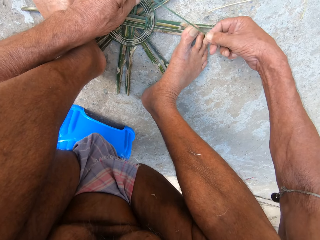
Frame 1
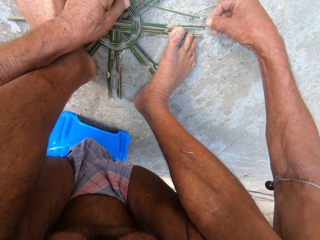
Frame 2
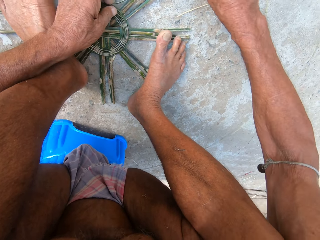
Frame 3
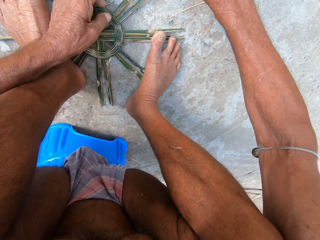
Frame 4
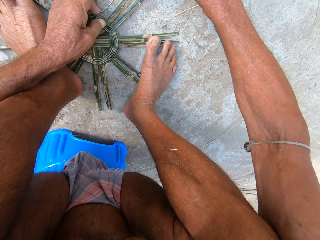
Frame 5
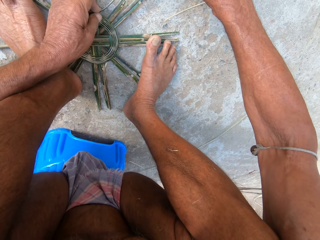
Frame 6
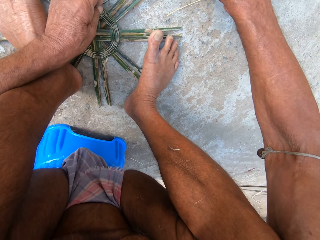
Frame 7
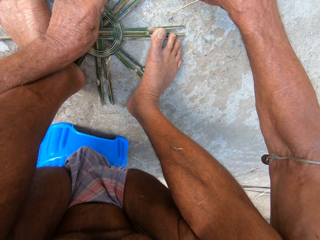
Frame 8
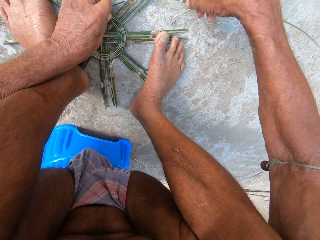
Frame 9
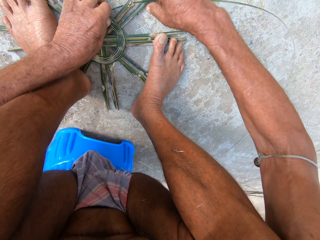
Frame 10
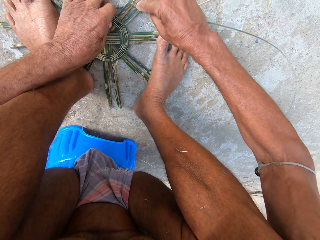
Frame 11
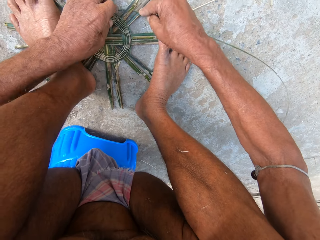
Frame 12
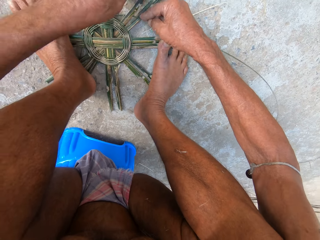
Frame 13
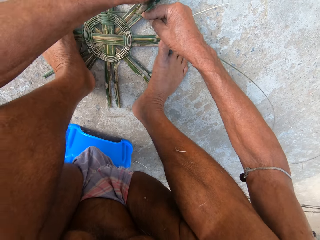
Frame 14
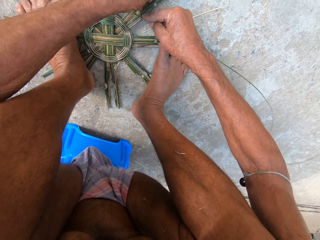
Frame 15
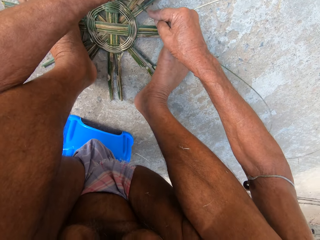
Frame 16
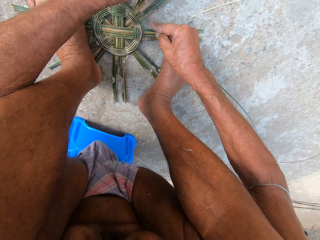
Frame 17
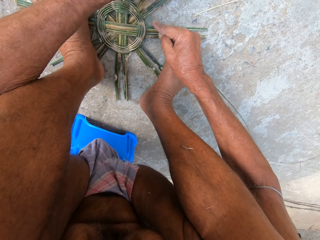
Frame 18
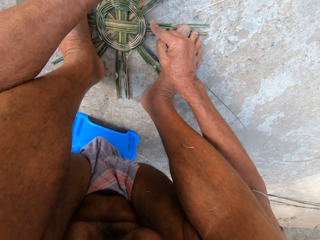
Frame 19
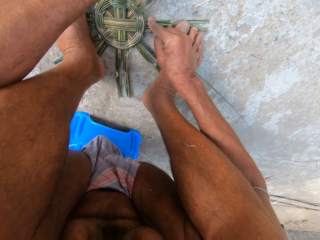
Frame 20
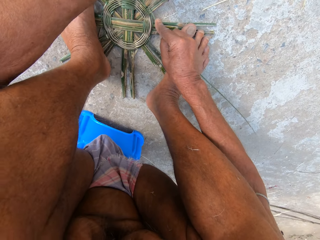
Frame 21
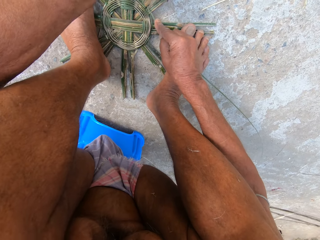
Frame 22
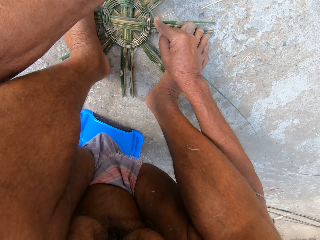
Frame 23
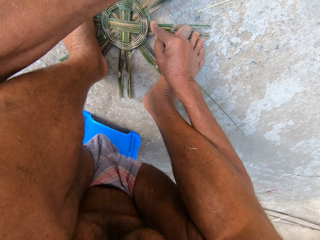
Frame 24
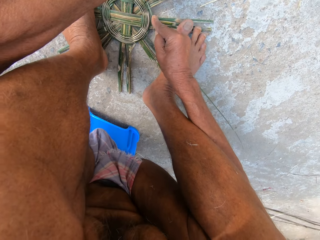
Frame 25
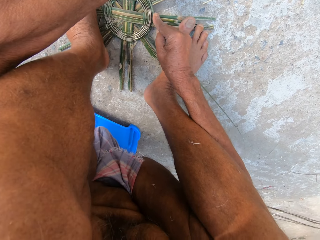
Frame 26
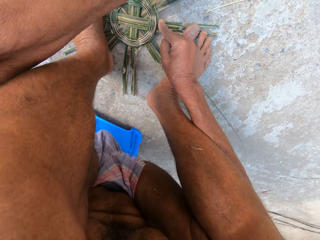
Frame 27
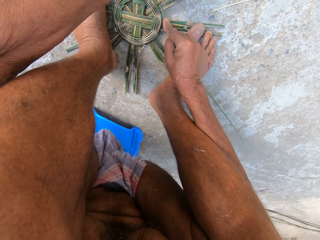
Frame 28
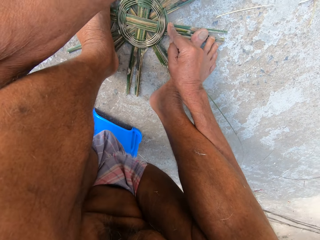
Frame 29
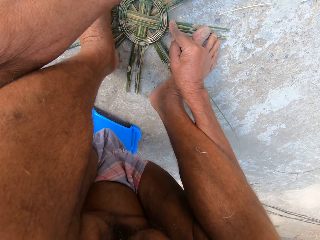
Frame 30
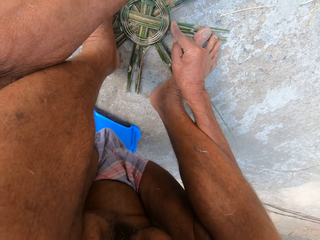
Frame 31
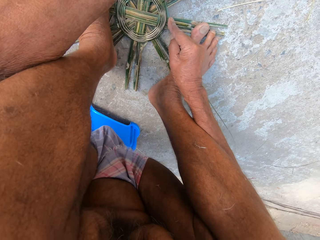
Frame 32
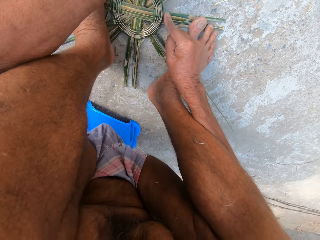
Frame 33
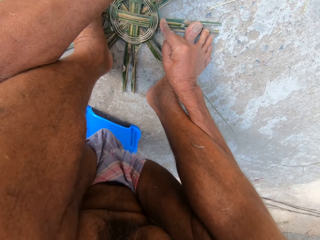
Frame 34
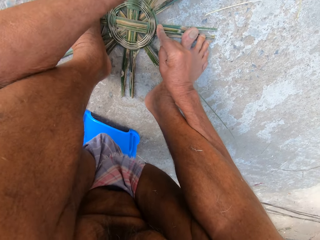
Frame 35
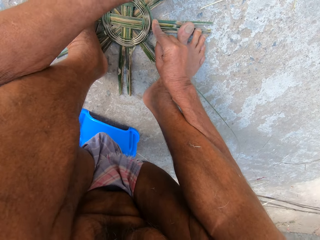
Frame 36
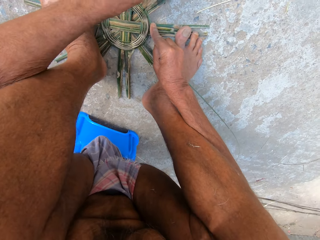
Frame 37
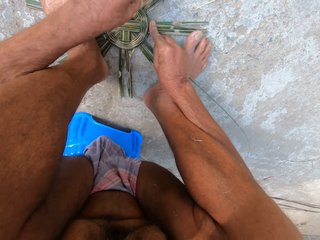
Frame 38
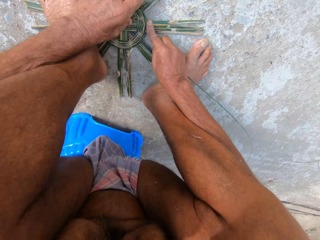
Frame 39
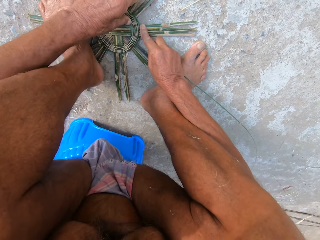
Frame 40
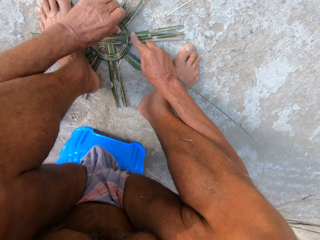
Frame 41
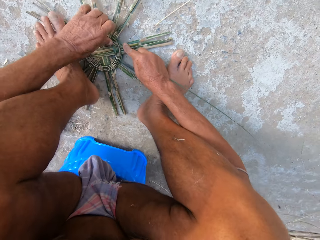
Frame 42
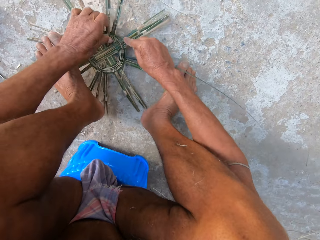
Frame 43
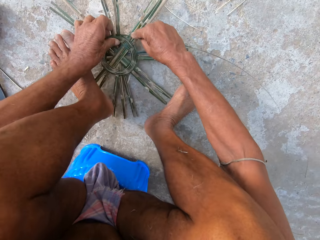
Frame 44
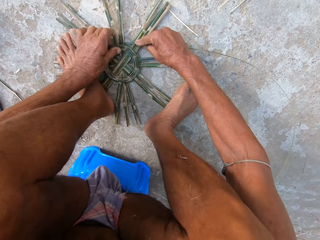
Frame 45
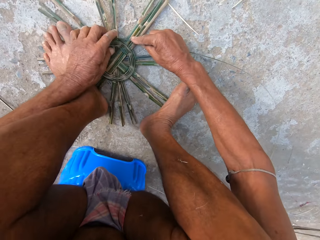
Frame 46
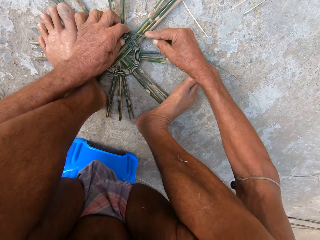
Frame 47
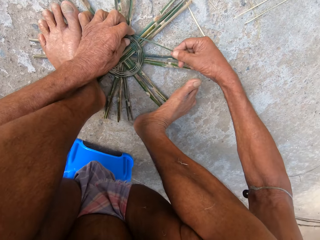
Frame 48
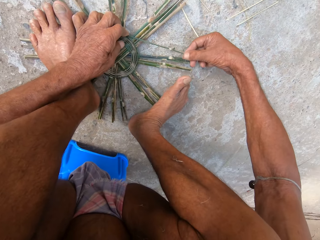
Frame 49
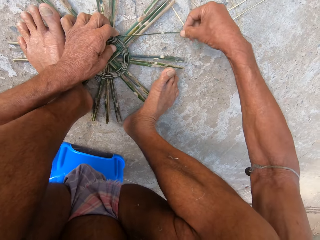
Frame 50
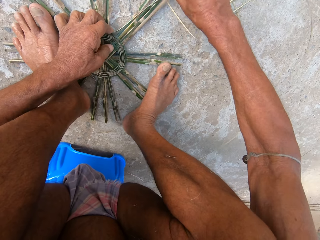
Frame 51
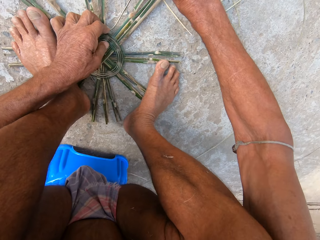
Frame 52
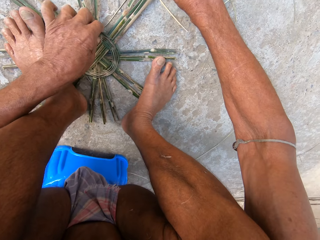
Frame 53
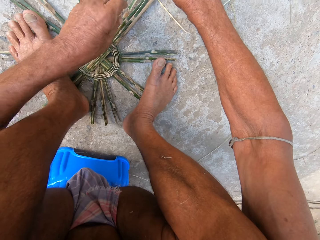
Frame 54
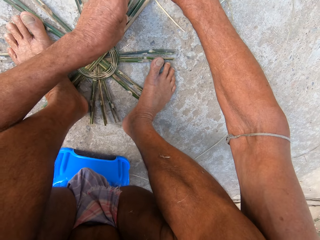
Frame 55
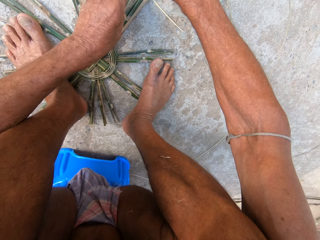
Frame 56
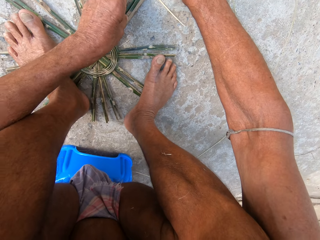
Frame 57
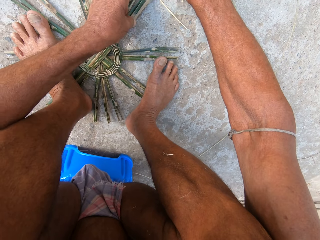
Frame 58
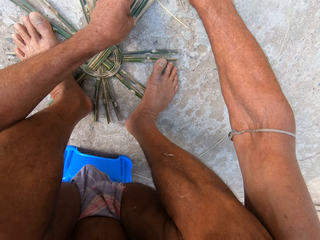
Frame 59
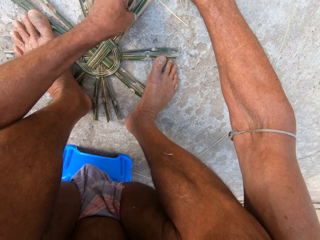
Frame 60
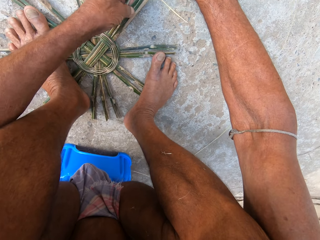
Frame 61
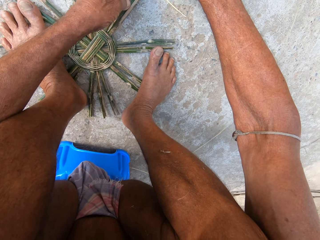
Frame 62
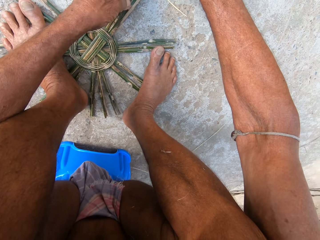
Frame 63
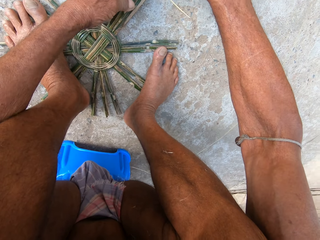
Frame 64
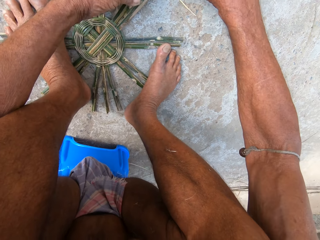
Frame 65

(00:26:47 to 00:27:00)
The camera wearer weaves something with the reed. He rotates something. He adjusts the bamboo strips on the ground with his left hand. He lifts his left leg from the bamboo strips on the ground. He places his left leg on the bamboo strips. He weaves the bamboo strips on the ground with both hands.

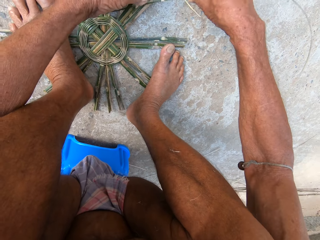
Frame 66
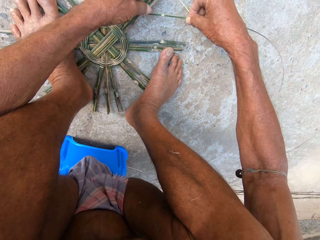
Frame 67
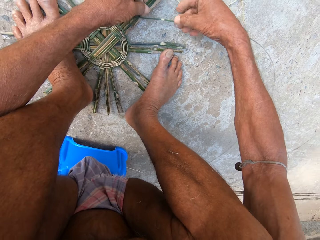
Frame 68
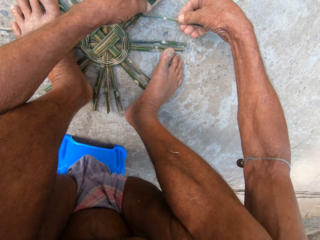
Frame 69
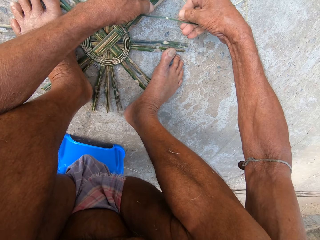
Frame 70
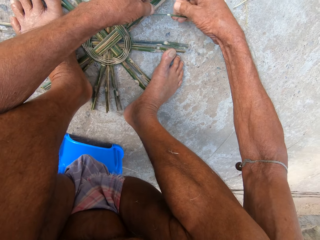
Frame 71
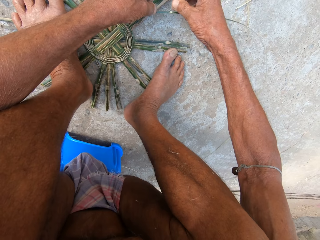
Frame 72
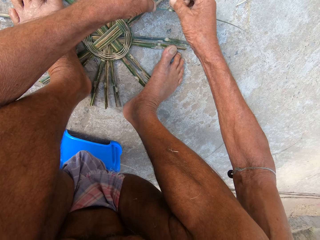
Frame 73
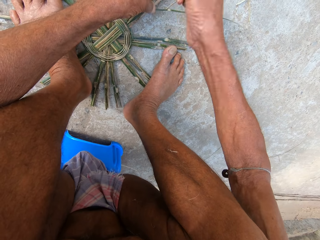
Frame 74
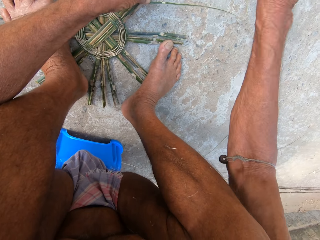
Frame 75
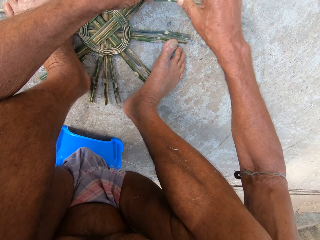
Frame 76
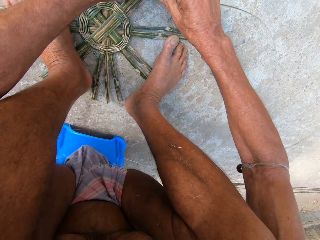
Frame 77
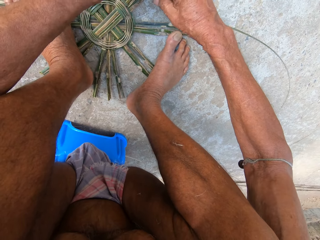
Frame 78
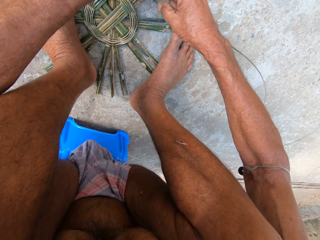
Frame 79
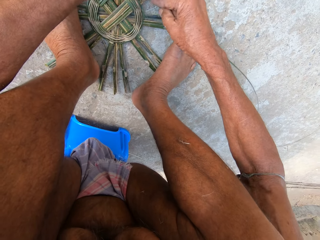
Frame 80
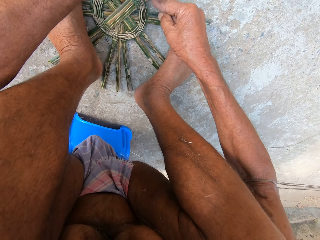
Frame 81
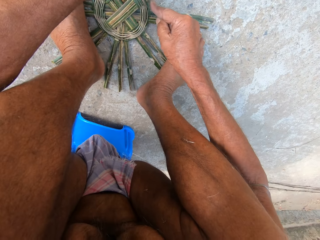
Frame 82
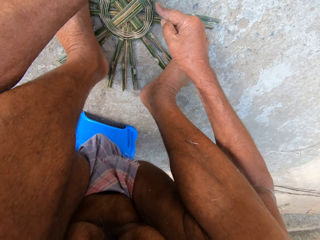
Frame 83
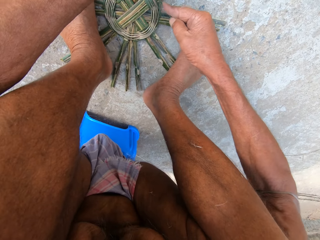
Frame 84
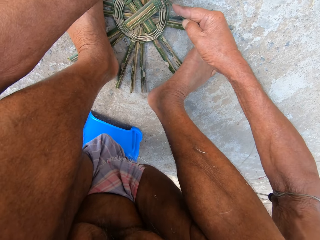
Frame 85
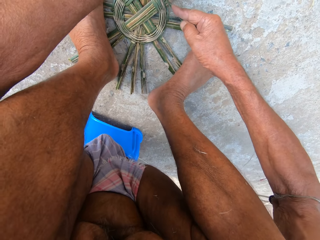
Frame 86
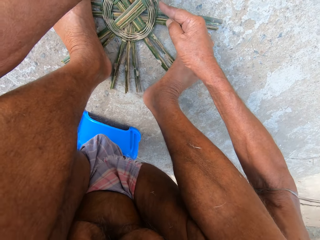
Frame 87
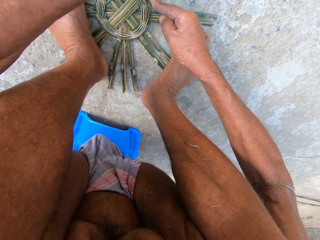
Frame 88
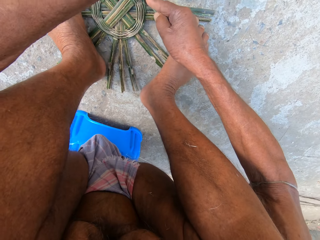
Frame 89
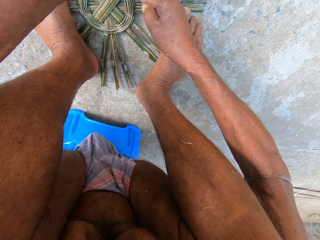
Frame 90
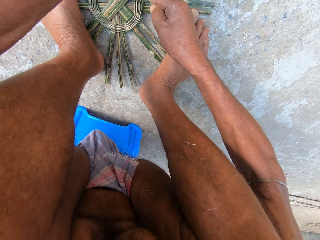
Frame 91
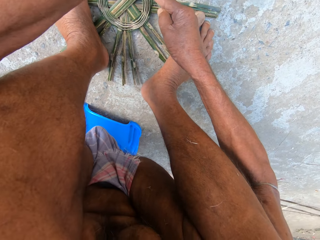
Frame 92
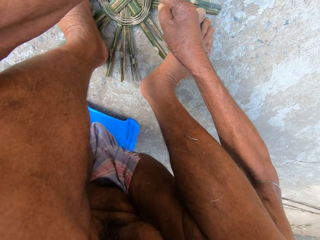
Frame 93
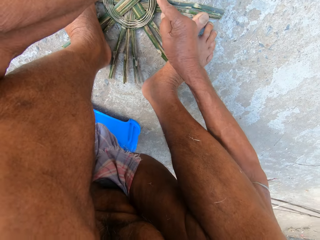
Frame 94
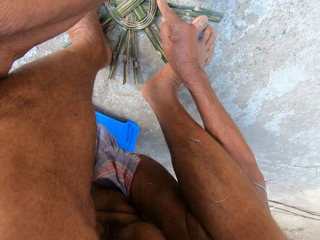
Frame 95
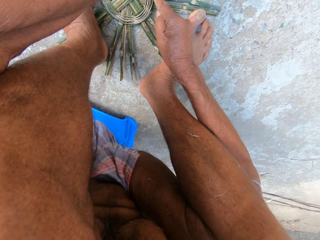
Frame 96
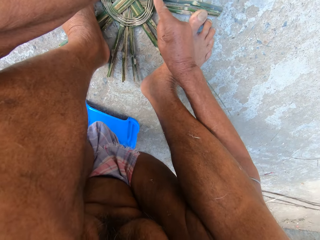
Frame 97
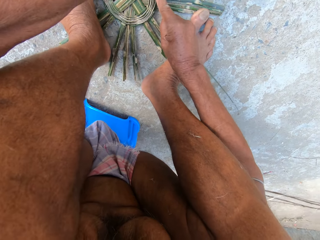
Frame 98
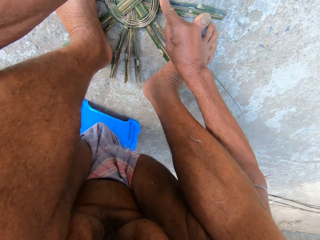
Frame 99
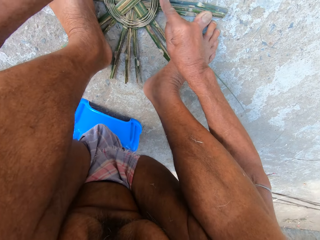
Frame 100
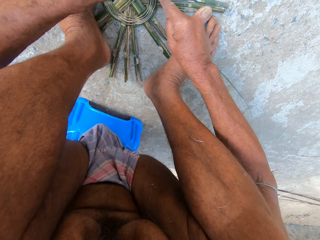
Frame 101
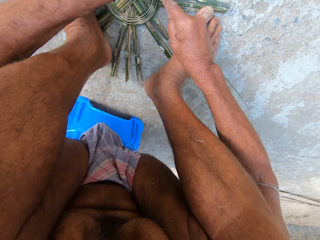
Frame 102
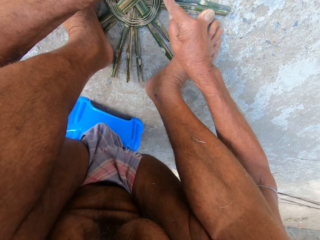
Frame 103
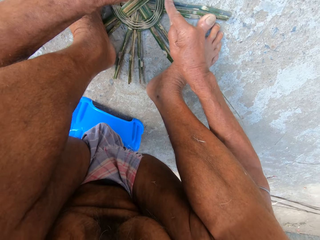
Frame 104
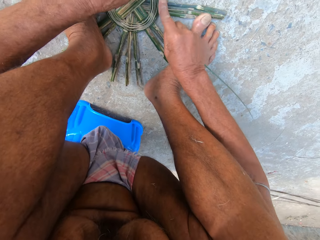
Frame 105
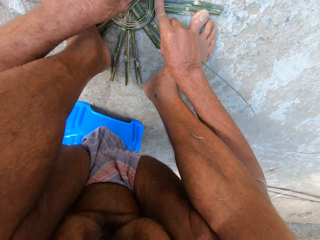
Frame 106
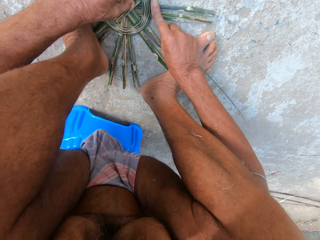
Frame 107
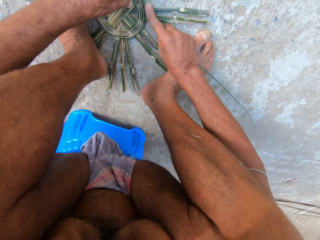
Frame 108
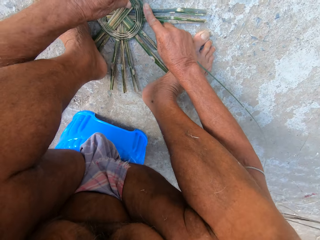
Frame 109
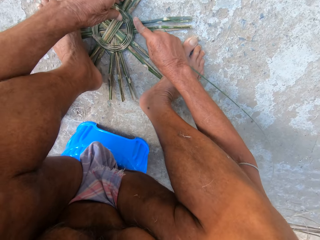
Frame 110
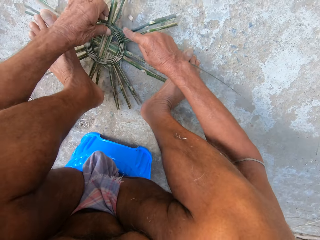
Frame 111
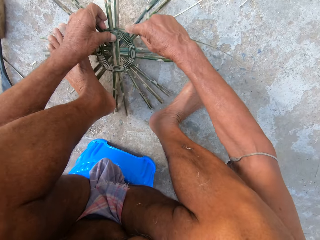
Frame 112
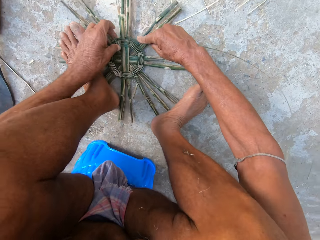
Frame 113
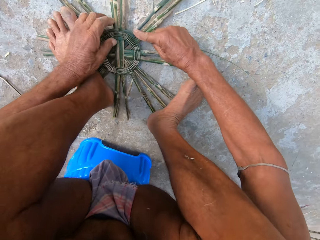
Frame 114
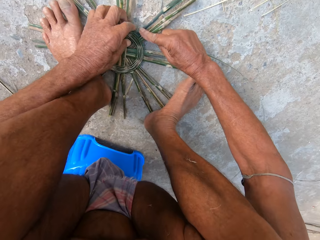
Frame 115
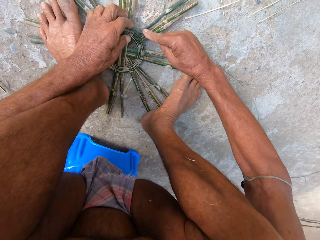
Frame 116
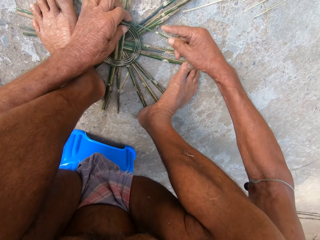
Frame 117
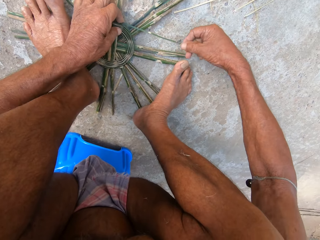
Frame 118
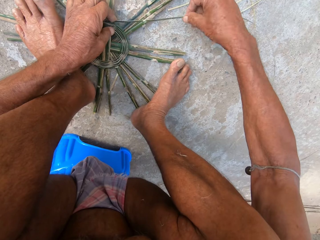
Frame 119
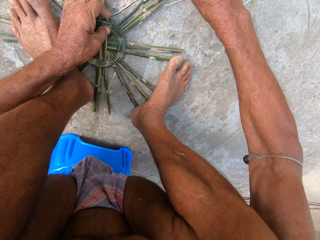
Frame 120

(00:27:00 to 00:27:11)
The camera wearer pulls a reed thread. He throws the reed thread. He picks up the reed. He tightens the reed. He lifts his left leg from the bamboo strips on the ground. He rotates something. He adjusts the bamboo strips on the ground with his left hand. He places his left leg on the bamboo strips.
